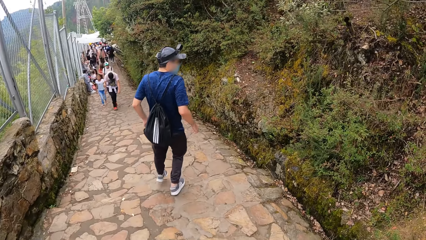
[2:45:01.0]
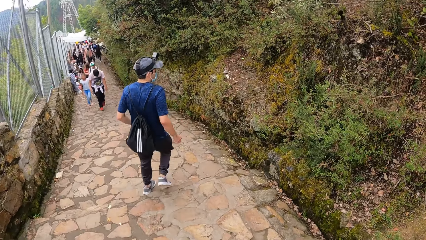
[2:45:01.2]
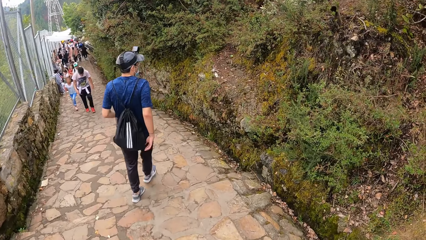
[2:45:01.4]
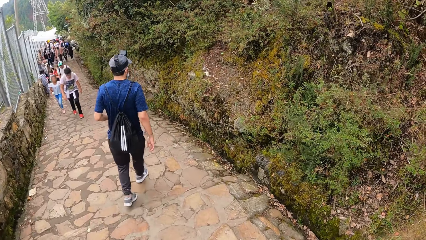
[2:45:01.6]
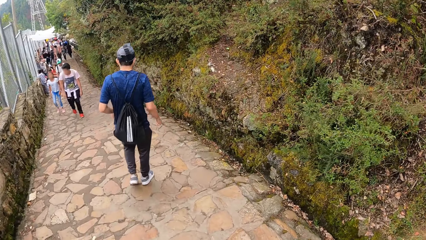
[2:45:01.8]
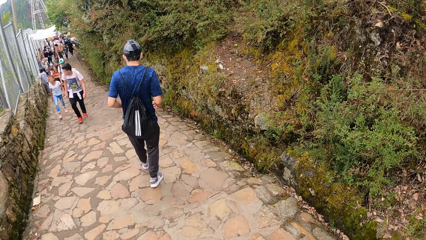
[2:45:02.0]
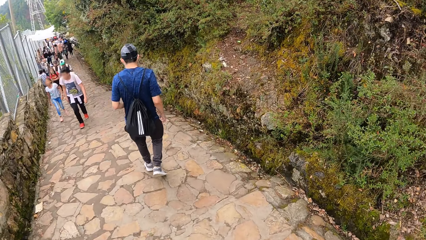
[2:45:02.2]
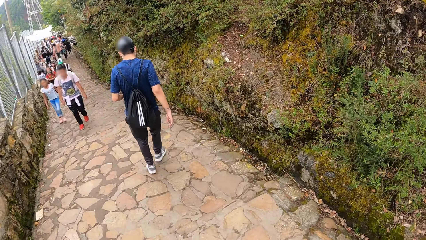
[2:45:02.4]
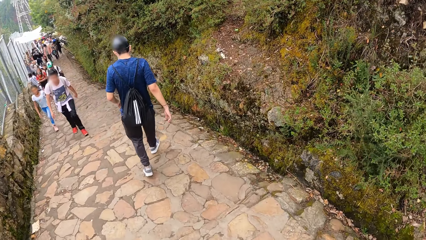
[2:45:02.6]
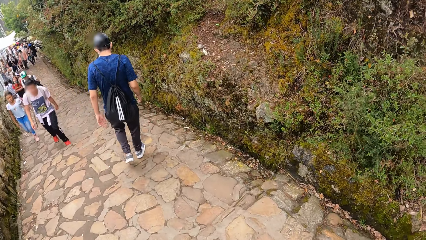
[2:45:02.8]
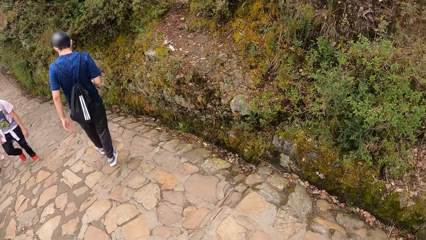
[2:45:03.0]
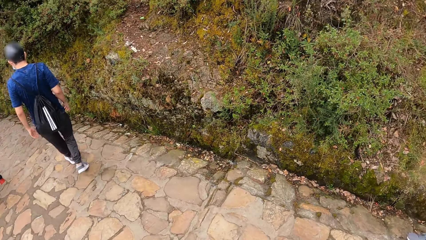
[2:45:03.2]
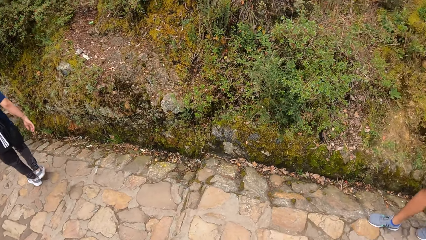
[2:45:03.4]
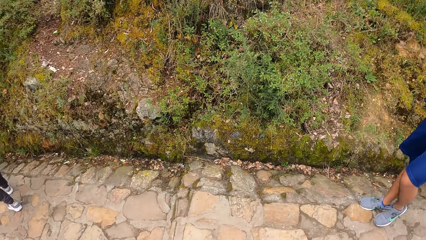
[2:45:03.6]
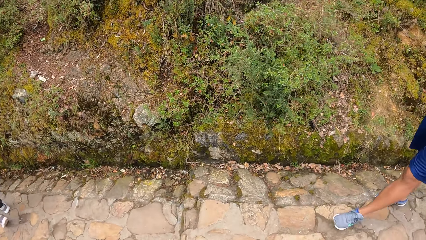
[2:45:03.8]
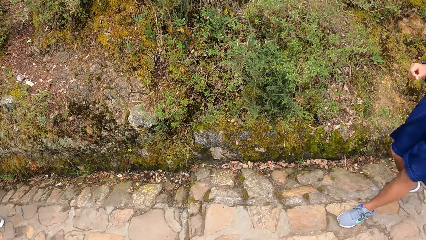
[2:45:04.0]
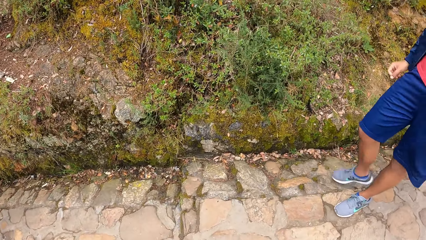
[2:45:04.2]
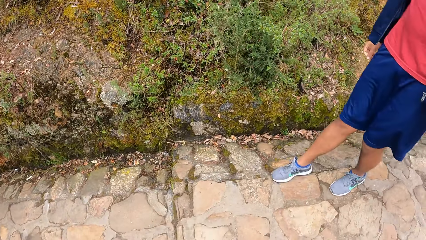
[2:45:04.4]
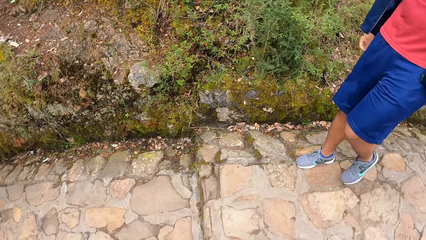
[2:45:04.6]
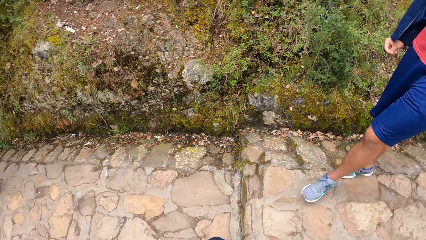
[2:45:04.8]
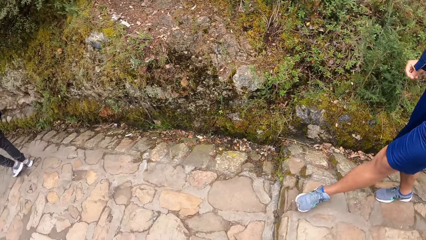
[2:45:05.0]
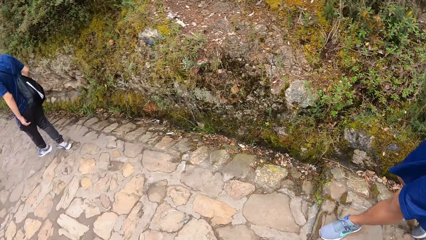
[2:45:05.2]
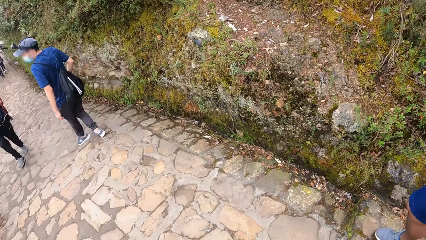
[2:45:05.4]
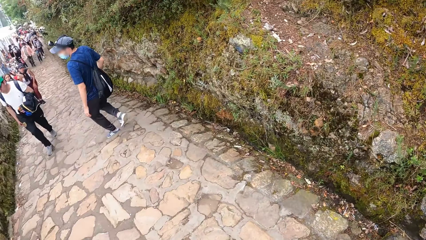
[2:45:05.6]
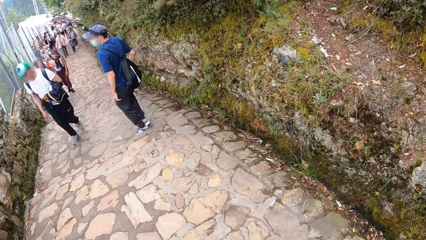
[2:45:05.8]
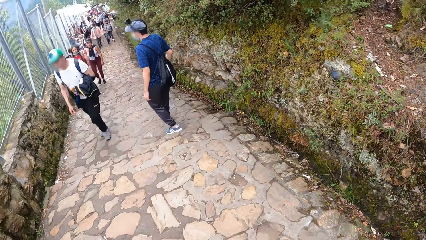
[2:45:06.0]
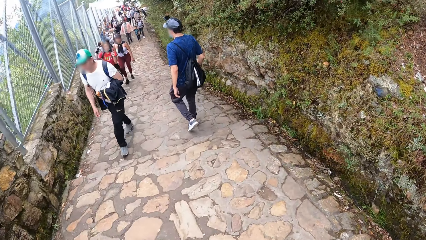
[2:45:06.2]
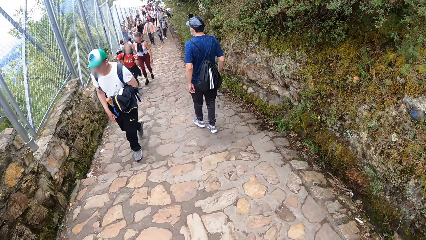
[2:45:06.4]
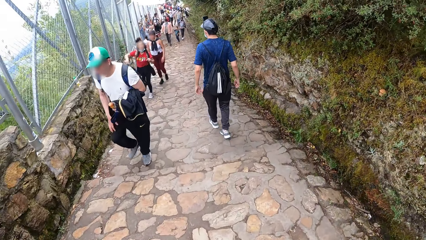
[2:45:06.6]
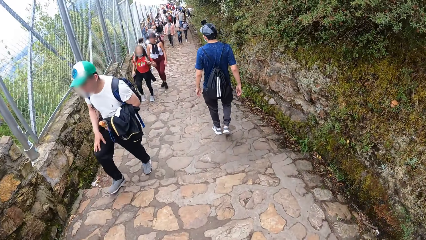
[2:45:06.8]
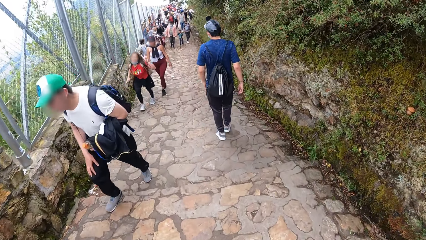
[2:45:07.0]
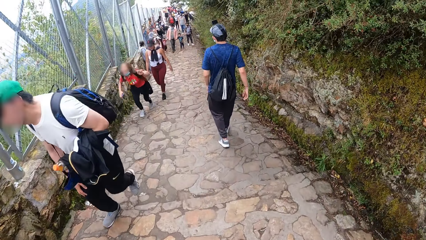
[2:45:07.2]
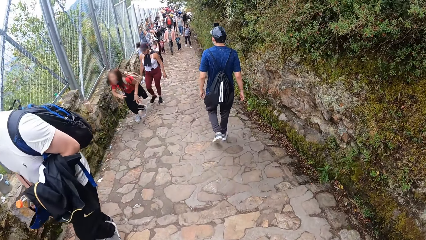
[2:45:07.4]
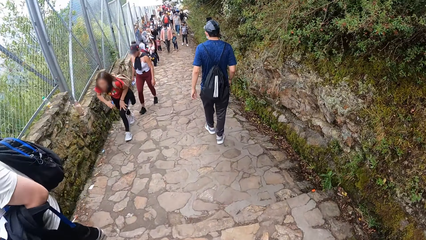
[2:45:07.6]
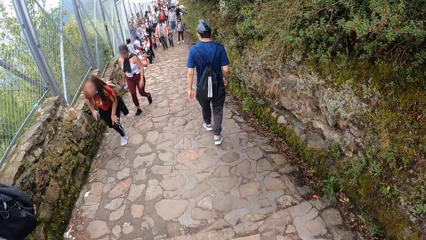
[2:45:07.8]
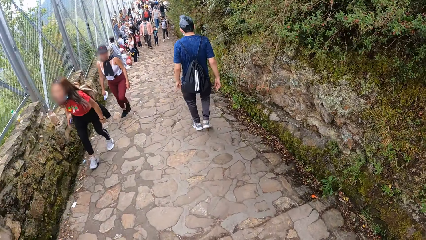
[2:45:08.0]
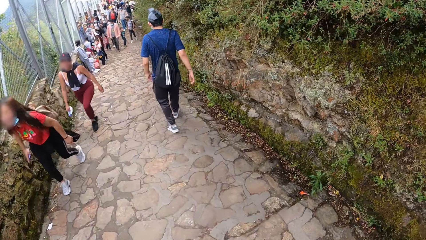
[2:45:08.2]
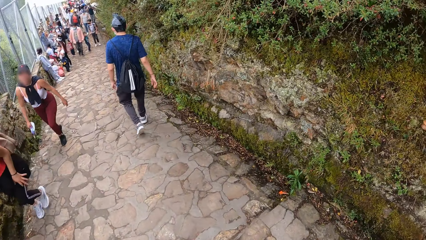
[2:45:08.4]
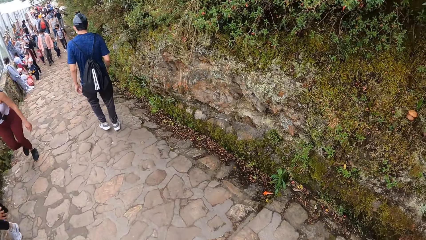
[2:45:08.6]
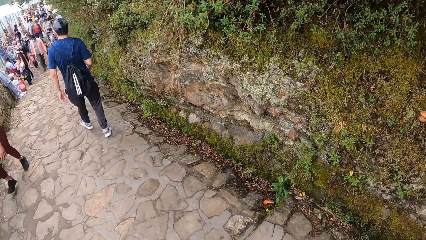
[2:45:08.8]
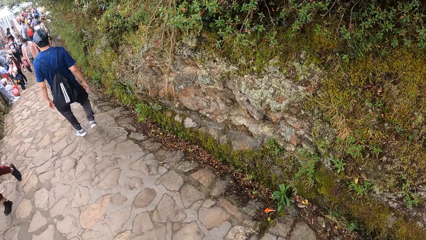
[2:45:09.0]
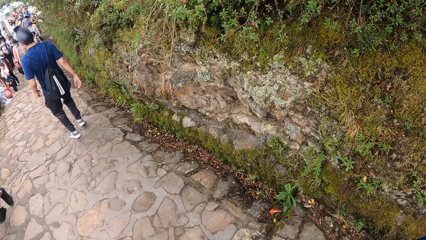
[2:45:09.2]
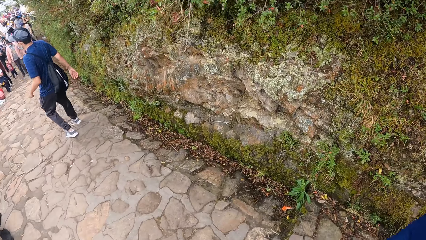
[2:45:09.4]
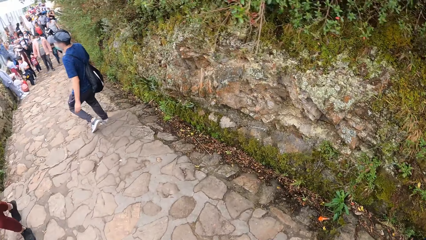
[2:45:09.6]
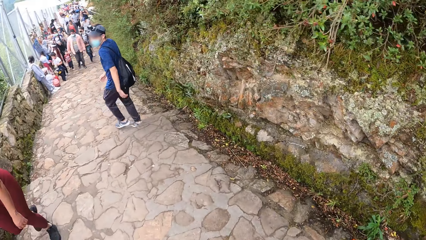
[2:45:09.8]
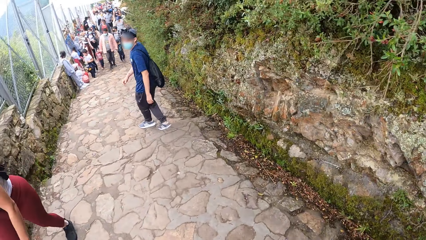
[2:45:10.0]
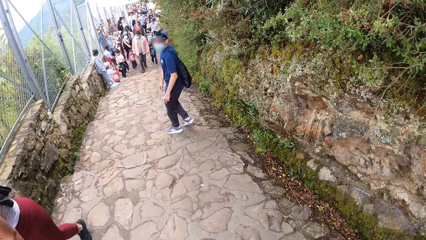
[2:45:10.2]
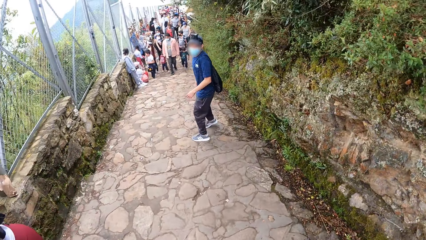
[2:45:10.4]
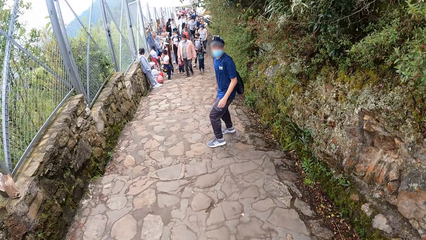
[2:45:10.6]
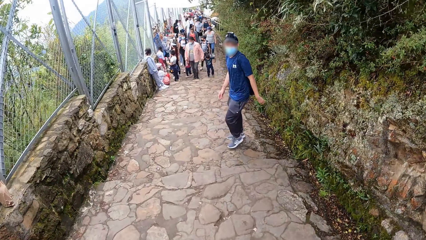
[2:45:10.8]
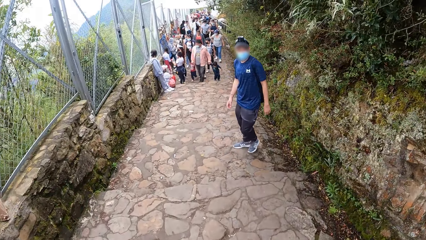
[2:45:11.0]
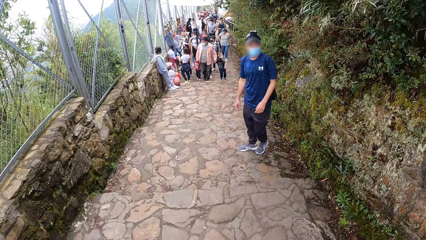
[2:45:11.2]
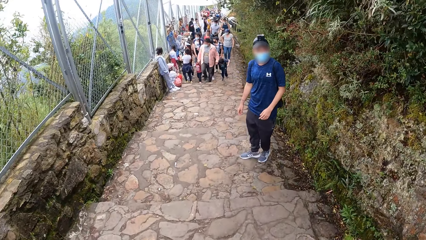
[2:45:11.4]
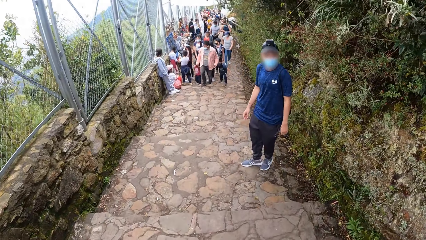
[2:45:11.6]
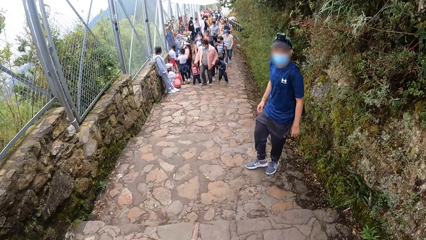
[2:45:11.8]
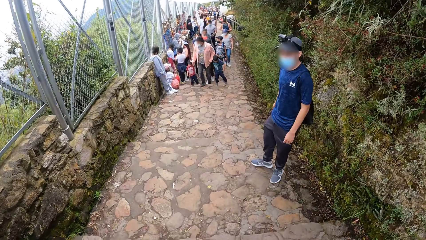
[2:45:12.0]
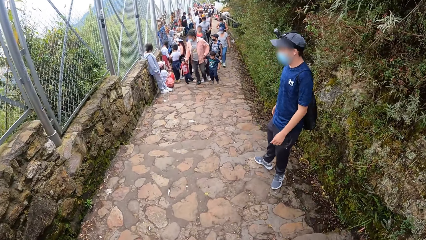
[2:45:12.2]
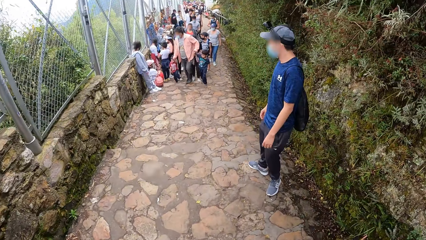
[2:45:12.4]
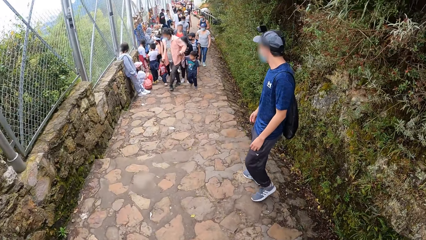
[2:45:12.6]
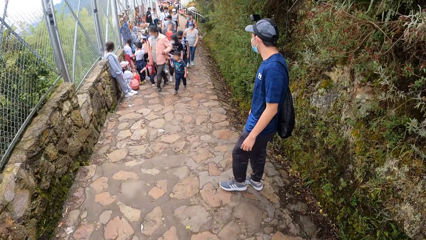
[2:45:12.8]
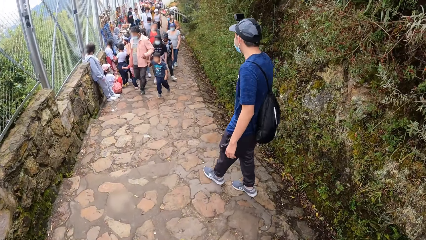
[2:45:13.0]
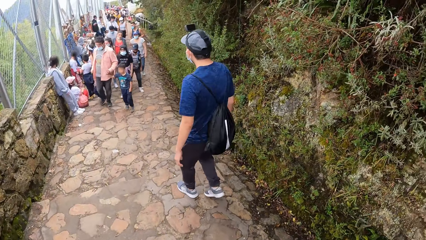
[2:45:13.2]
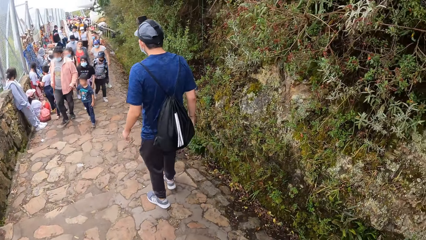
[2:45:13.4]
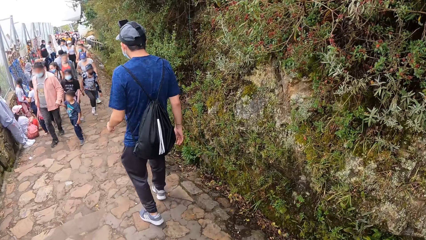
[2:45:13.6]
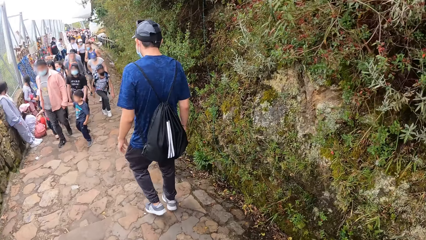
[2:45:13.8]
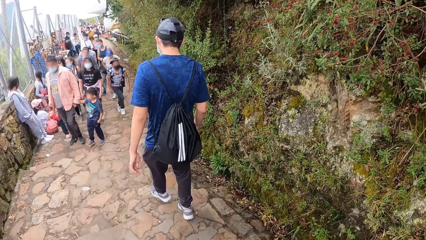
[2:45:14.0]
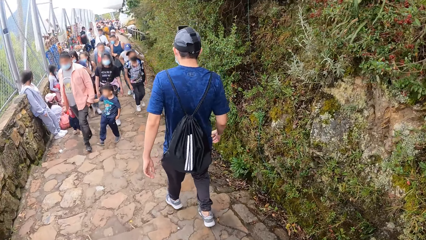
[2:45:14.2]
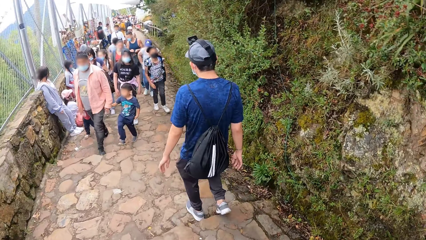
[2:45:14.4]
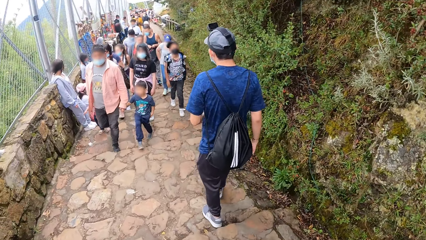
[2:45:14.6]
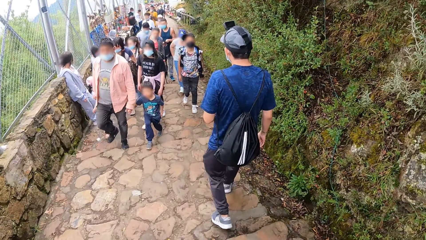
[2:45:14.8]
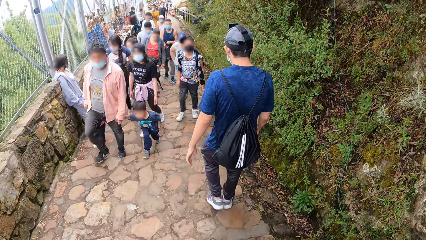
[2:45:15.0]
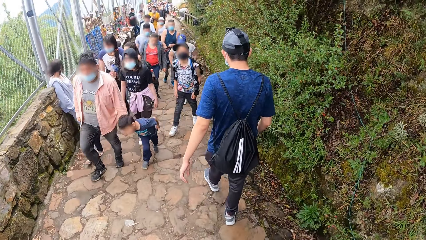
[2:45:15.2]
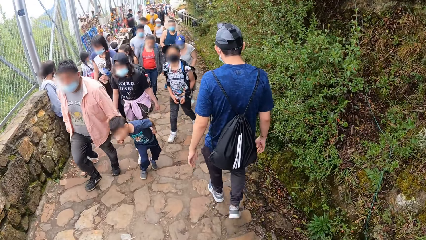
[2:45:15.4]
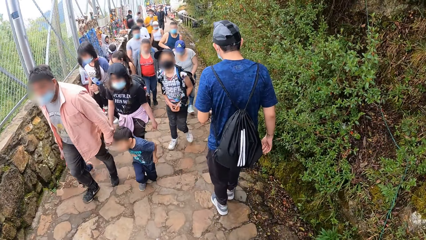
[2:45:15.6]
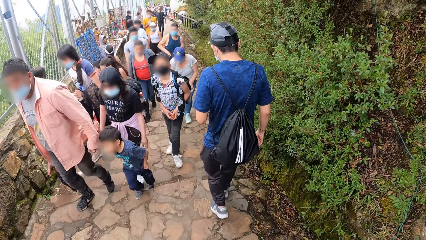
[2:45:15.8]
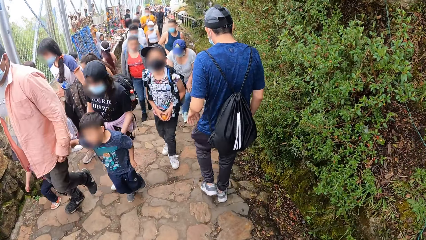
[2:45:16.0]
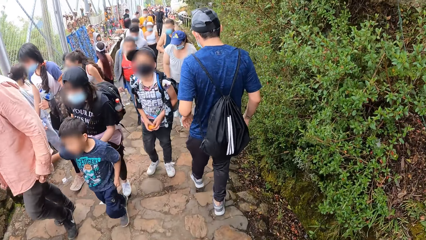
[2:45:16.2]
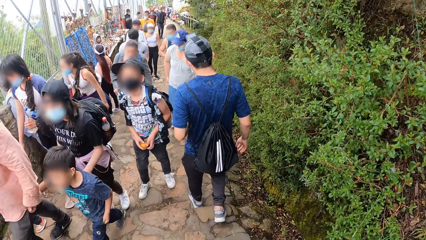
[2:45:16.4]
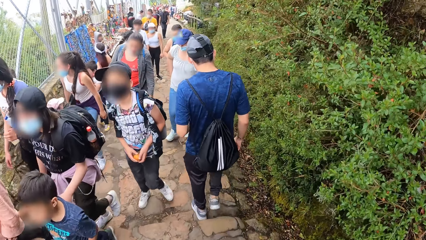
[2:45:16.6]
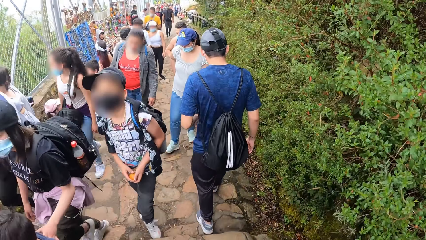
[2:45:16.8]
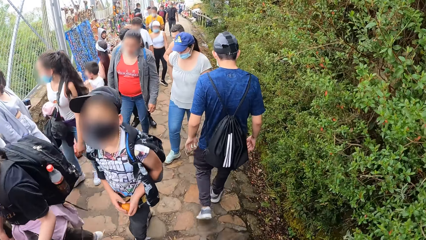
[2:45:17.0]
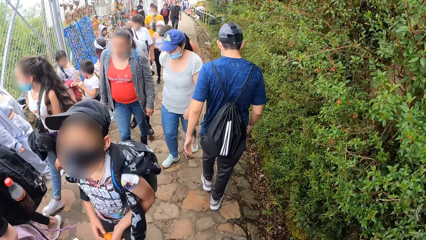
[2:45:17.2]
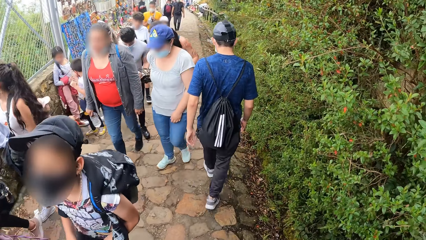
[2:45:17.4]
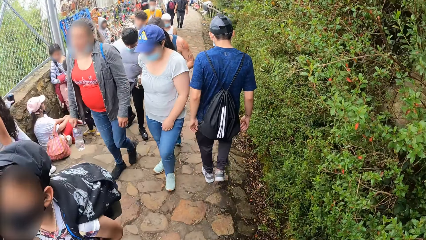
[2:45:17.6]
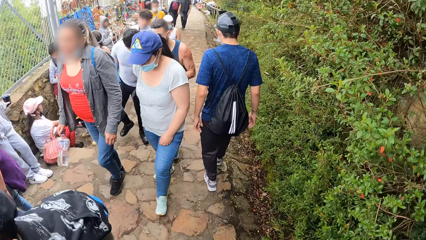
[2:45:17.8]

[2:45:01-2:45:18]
The camera wearer looks around a forest. A lady interacts with a man. The camera wearer walks down the stairs. The man turns towards the camera wearer. The man interacts with the camera wearer. The man walks down the stairs.
